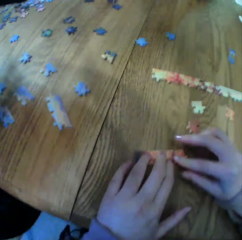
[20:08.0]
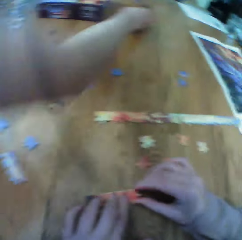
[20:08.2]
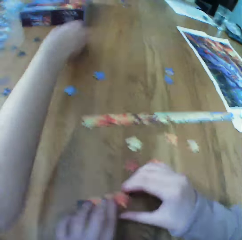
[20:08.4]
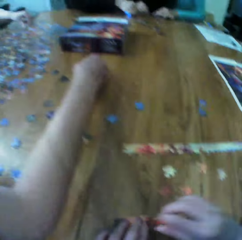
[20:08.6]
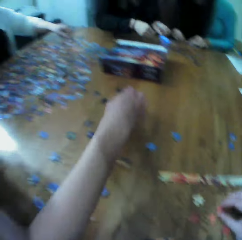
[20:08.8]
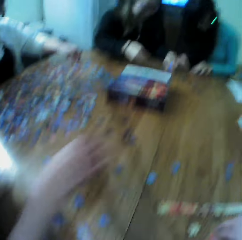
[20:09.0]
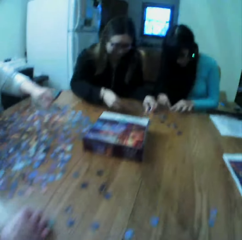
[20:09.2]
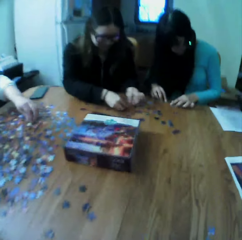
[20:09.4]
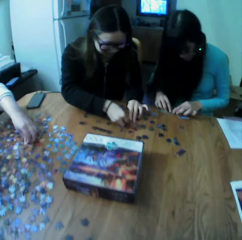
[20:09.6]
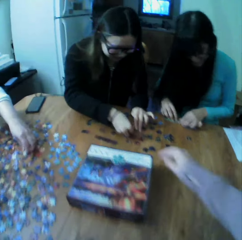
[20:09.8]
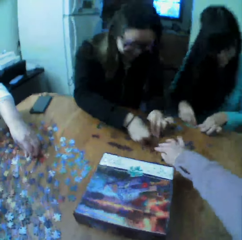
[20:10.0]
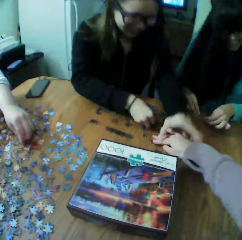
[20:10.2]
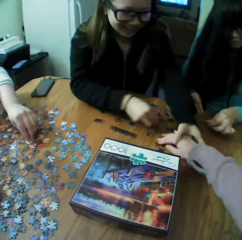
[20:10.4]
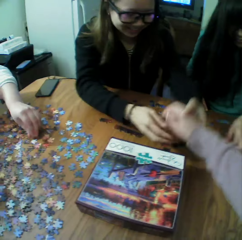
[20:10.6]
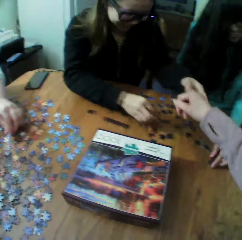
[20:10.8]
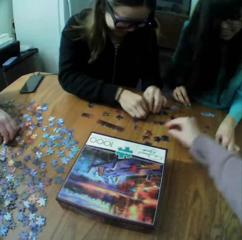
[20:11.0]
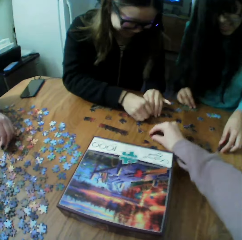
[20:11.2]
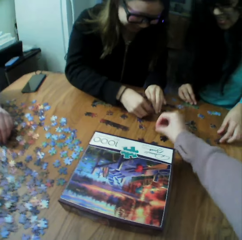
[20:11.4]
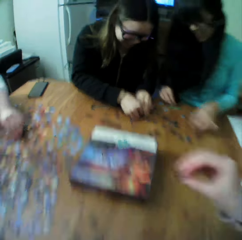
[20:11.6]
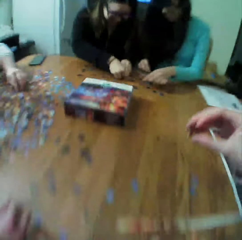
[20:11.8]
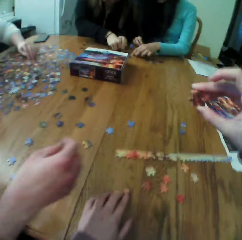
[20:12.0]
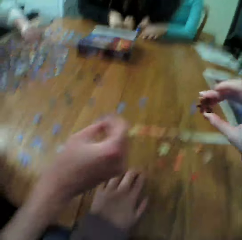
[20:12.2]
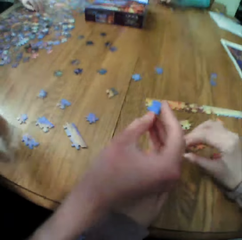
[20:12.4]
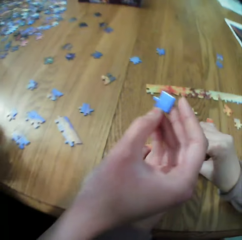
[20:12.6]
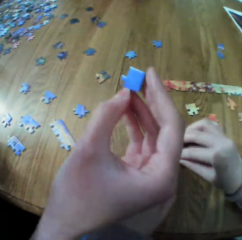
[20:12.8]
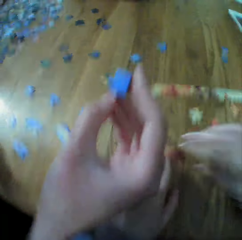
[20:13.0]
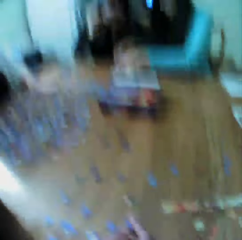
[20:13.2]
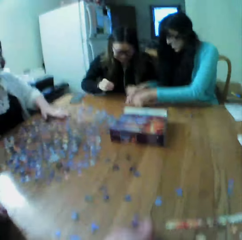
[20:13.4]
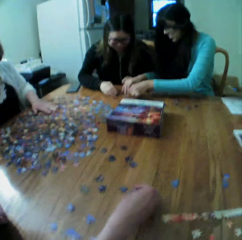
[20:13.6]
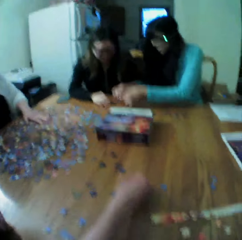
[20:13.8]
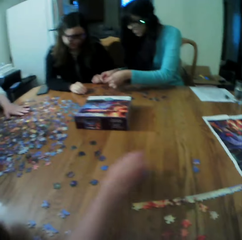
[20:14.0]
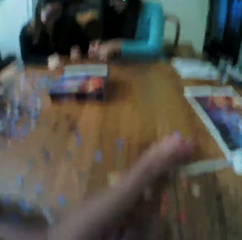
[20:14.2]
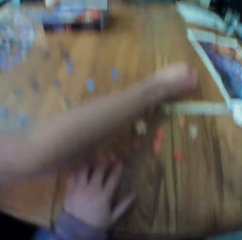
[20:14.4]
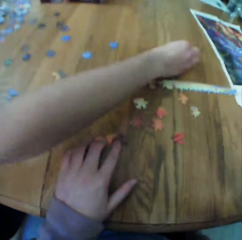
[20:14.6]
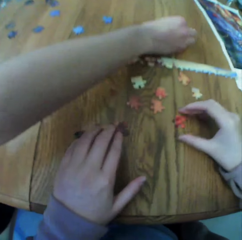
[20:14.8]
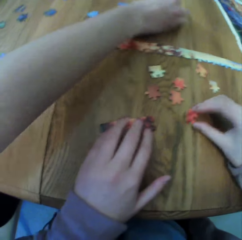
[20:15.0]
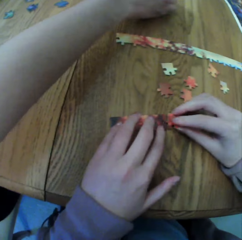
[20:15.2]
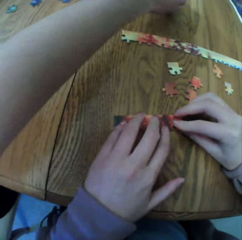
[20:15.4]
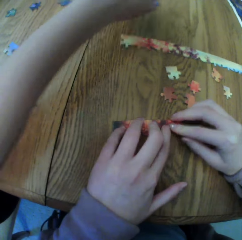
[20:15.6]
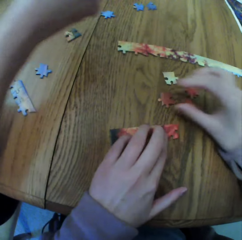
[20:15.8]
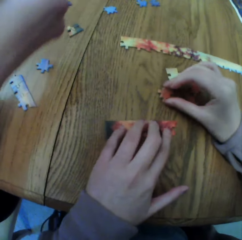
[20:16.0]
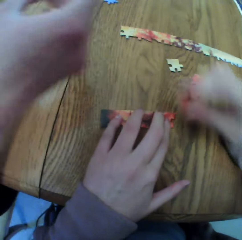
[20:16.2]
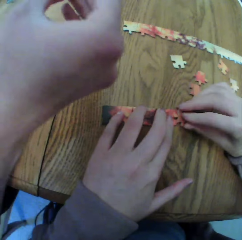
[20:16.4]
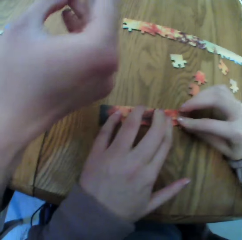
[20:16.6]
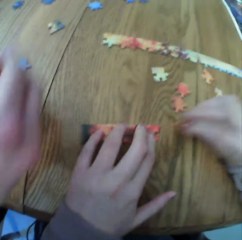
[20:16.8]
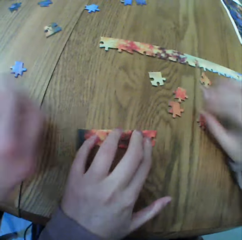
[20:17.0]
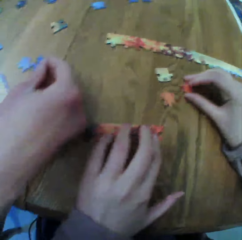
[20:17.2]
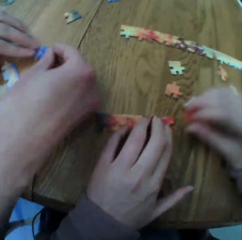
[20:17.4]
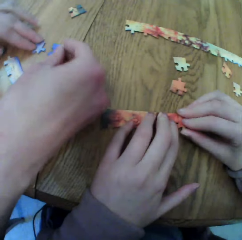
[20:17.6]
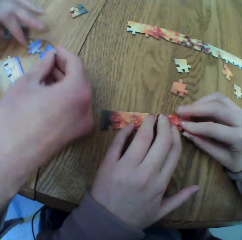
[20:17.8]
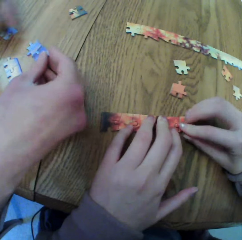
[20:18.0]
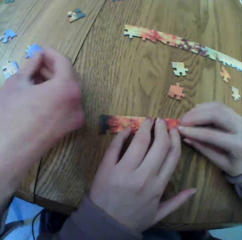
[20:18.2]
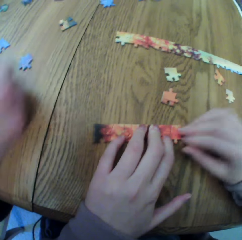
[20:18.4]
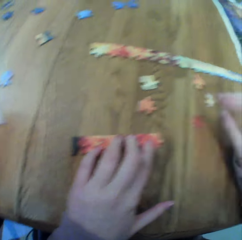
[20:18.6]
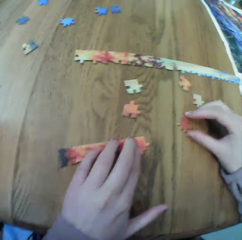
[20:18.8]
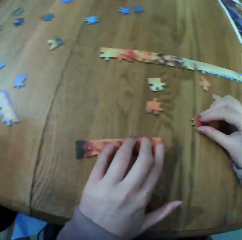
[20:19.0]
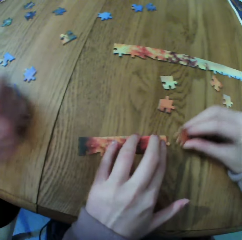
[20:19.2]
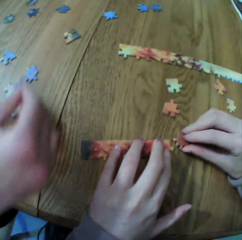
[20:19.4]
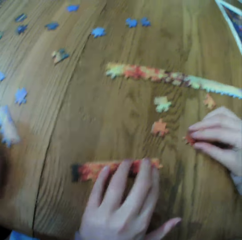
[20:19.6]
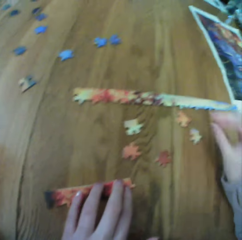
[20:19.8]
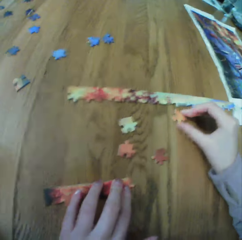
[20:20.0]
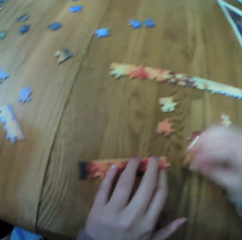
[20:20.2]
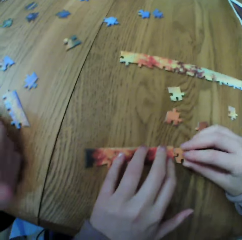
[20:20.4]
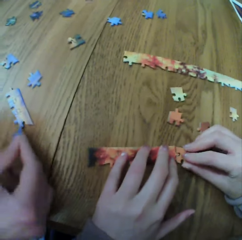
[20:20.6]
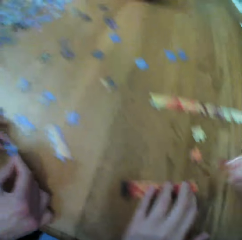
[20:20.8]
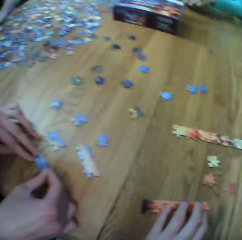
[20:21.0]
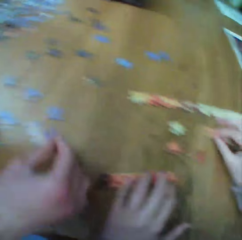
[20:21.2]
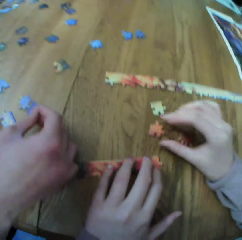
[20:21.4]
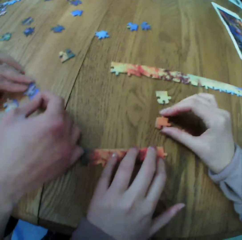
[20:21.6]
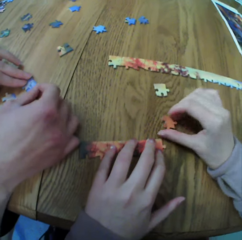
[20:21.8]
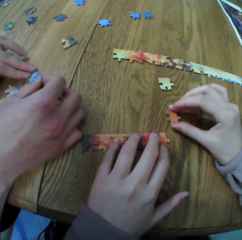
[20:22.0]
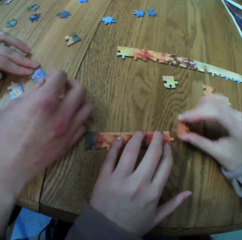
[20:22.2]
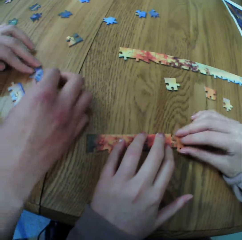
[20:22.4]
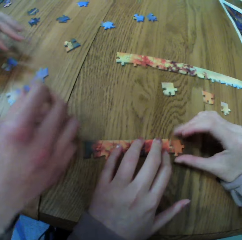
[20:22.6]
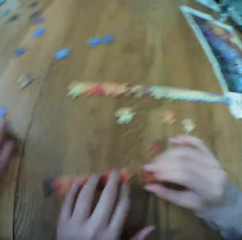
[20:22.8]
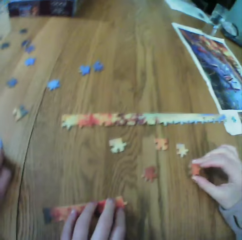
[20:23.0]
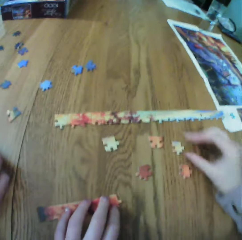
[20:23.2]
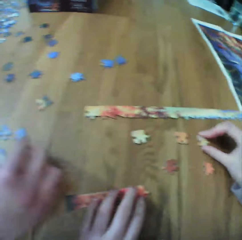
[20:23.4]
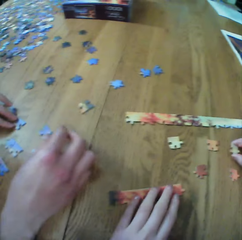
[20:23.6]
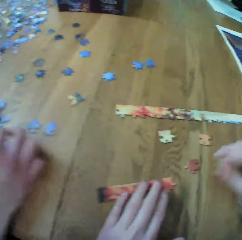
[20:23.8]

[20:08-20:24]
The camera wearer makes the puzzle. They pick the board game materials from a female.

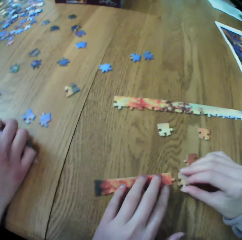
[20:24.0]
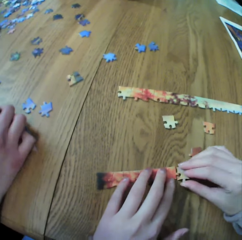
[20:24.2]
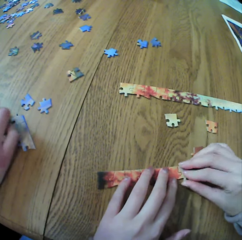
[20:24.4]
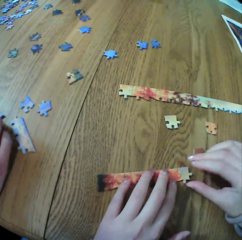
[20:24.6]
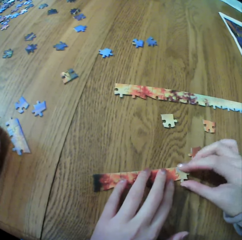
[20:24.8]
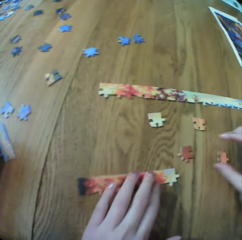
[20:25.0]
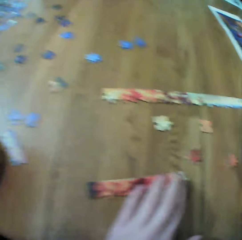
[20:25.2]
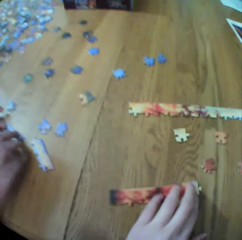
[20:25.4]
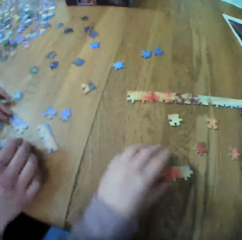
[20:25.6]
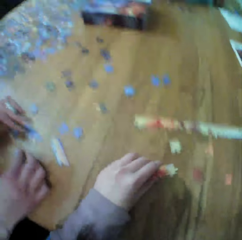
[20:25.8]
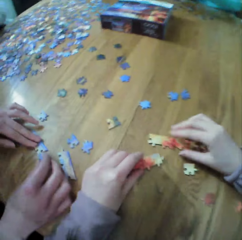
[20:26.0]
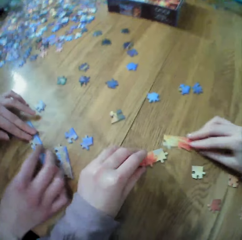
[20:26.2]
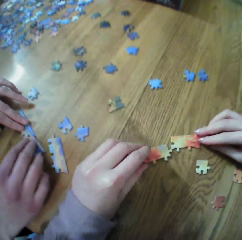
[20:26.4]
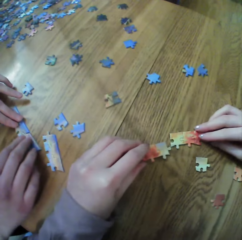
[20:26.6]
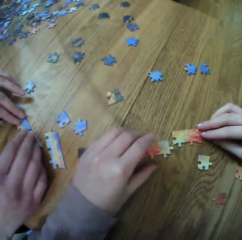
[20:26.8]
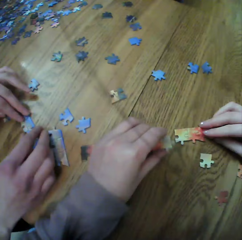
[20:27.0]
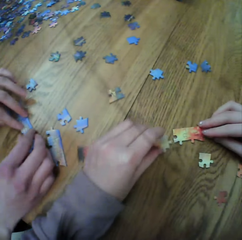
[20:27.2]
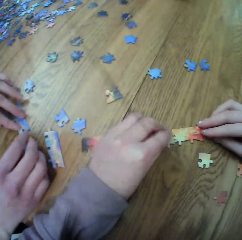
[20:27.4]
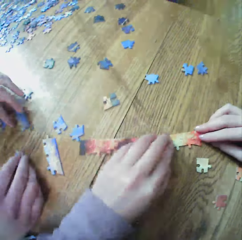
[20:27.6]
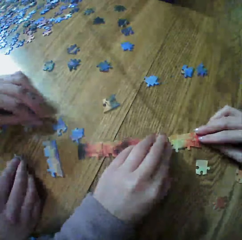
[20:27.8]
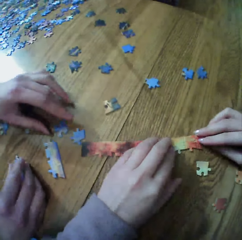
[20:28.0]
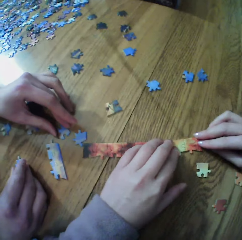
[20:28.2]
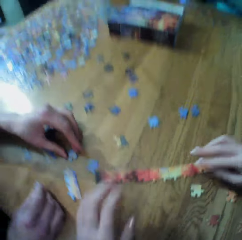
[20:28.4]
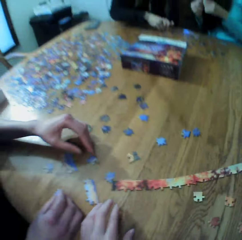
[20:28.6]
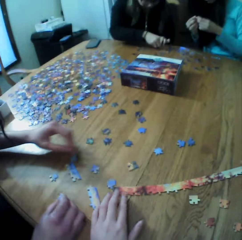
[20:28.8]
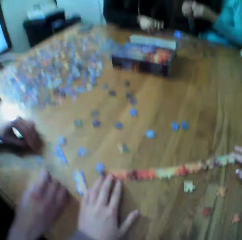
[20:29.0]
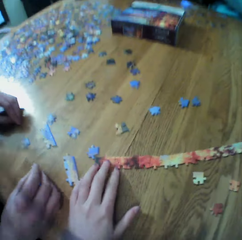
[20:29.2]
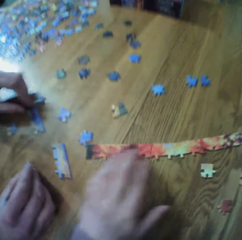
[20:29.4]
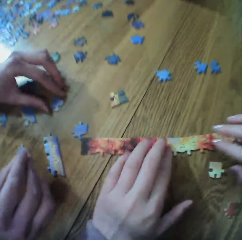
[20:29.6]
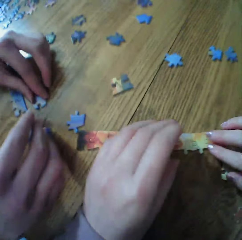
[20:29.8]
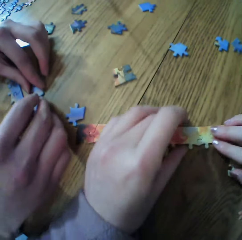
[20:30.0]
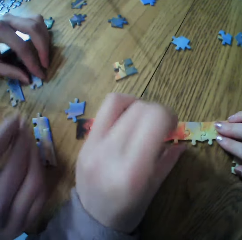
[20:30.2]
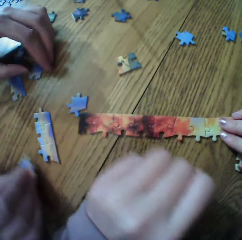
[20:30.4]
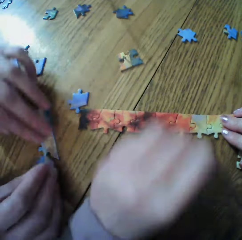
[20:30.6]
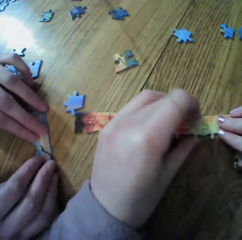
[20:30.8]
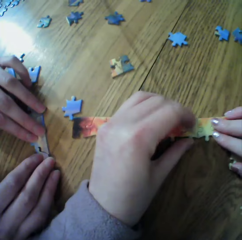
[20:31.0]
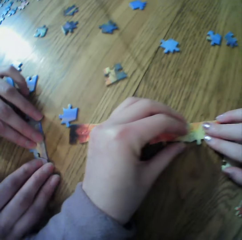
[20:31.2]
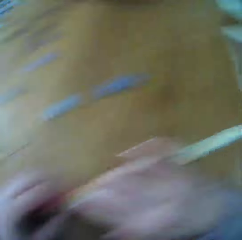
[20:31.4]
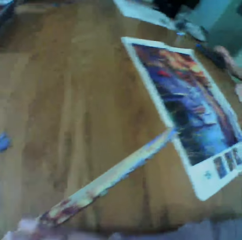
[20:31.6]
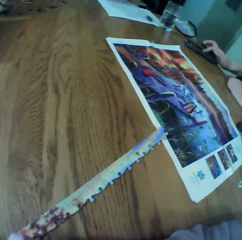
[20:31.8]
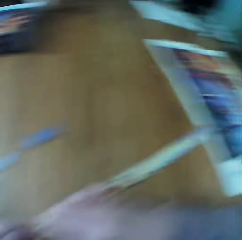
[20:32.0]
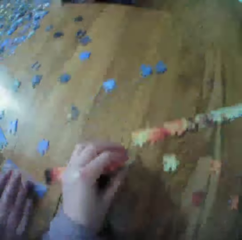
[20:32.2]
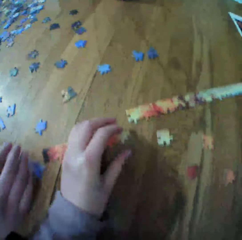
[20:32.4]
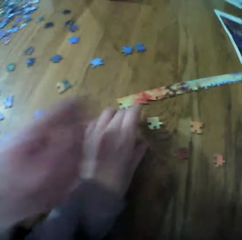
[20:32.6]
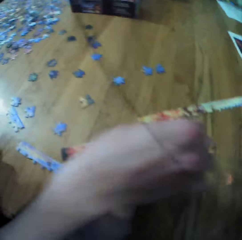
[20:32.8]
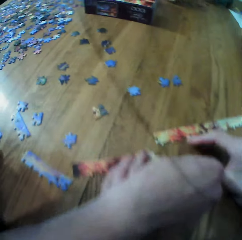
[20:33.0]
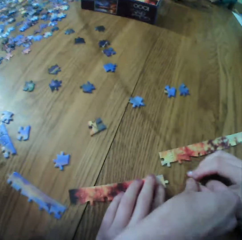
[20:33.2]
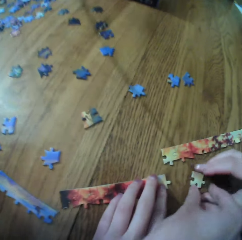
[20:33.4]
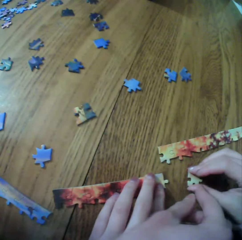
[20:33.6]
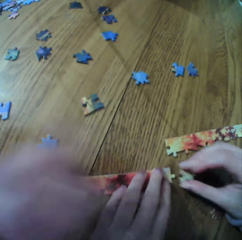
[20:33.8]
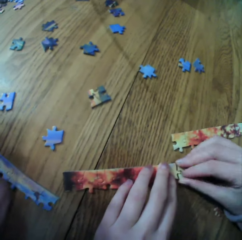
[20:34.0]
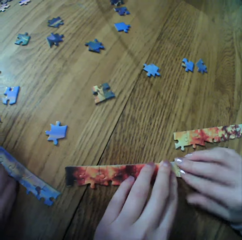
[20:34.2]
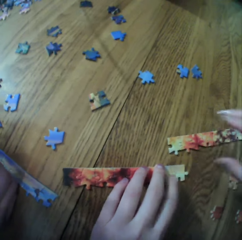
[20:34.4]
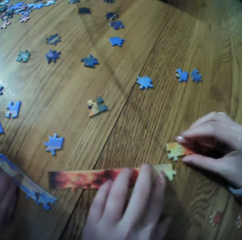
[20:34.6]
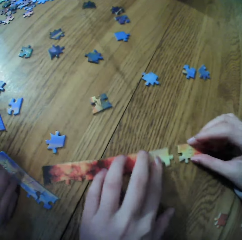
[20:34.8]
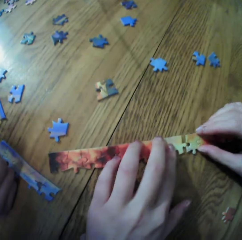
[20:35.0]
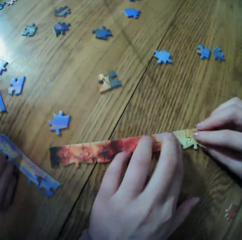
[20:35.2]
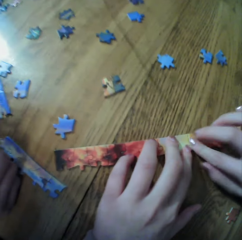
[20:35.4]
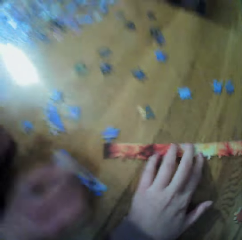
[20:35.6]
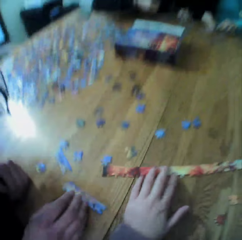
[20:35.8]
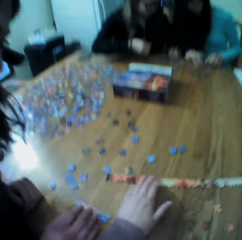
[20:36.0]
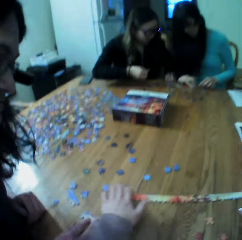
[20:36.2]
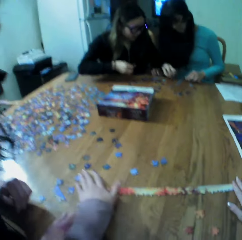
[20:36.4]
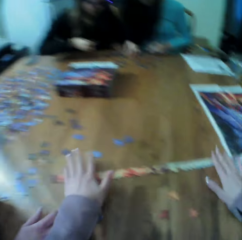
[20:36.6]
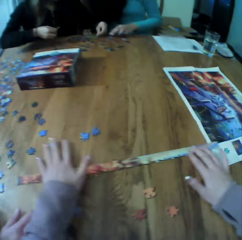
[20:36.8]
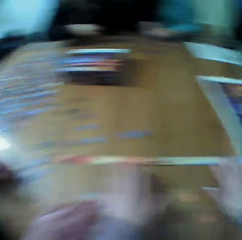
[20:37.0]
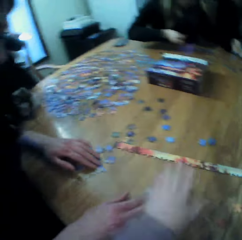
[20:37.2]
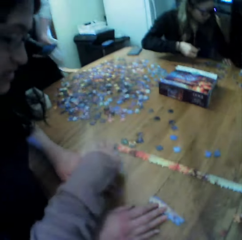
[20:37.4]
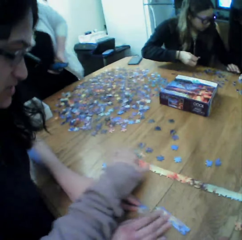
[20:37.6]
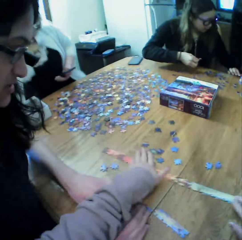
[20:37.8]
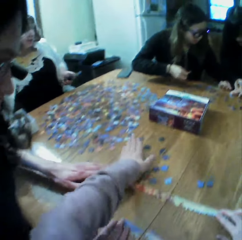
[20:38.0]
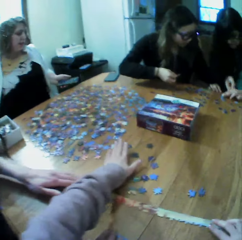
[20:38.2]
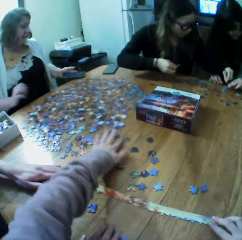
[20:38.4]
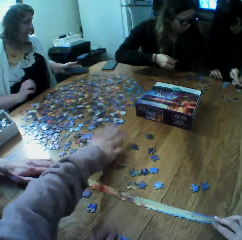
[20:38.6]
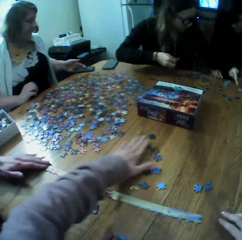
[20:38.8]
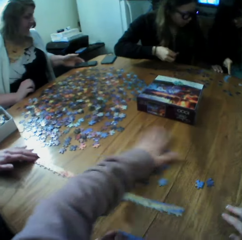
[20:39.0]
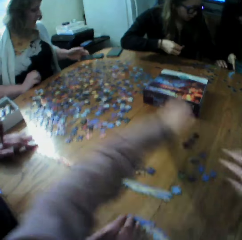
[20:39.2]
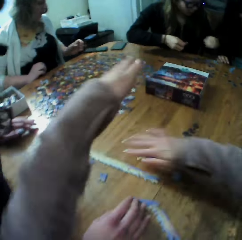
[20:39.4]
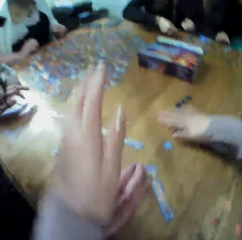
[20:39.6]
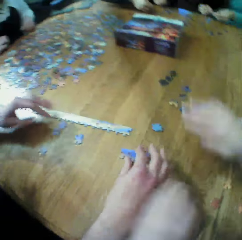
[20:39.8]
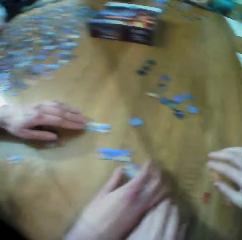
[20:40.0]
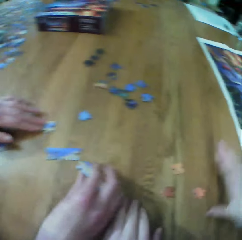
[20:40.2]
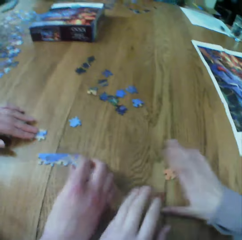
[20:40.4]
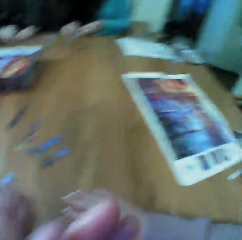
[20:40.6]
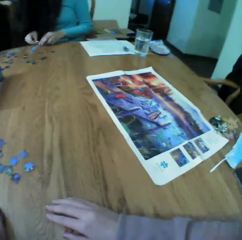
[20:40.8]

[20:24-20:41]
A woman makes the puzzle. The camera wearer makes the puzzle.
